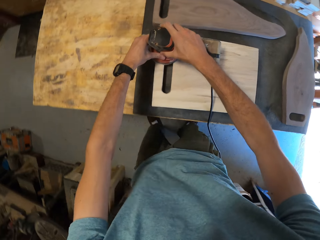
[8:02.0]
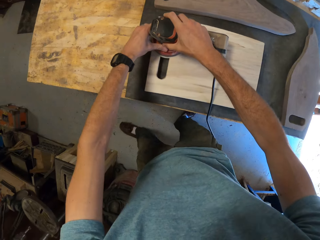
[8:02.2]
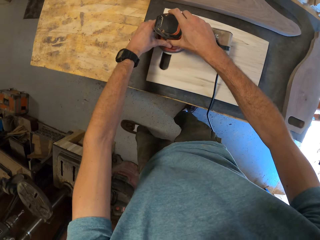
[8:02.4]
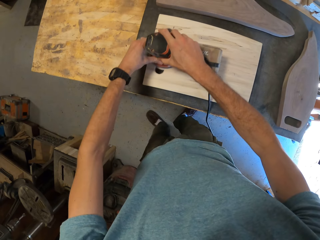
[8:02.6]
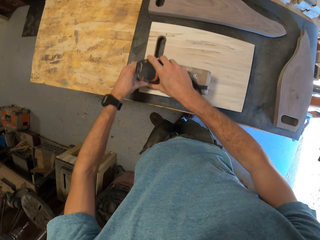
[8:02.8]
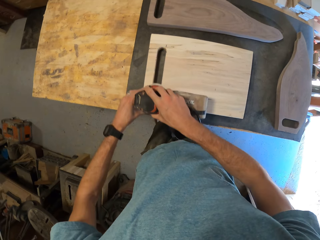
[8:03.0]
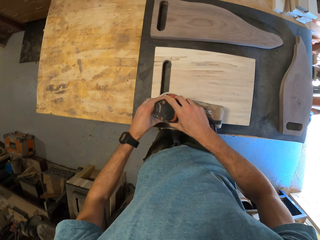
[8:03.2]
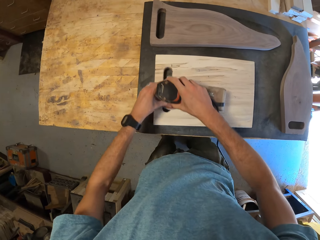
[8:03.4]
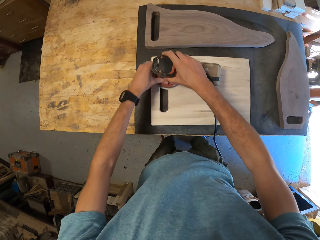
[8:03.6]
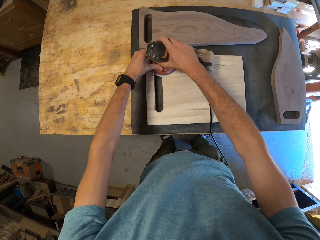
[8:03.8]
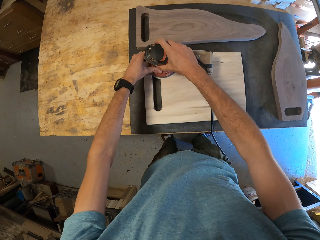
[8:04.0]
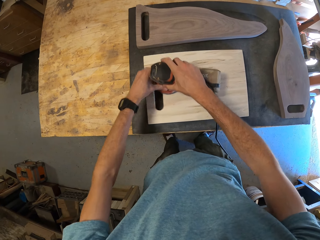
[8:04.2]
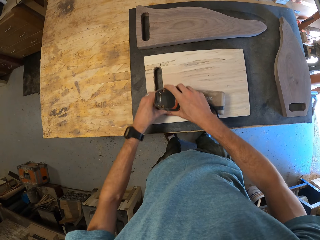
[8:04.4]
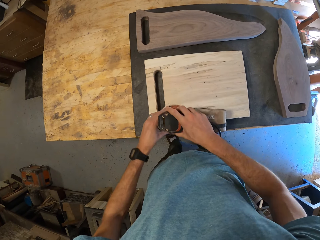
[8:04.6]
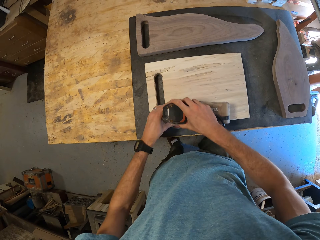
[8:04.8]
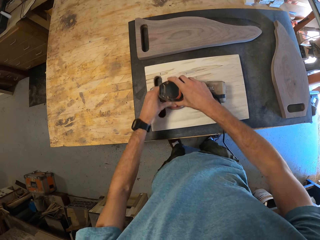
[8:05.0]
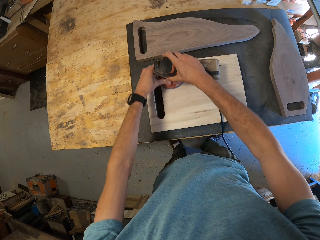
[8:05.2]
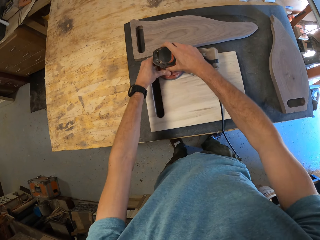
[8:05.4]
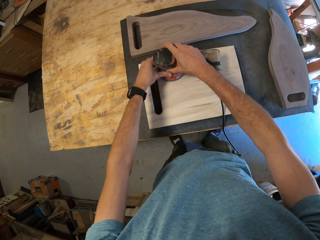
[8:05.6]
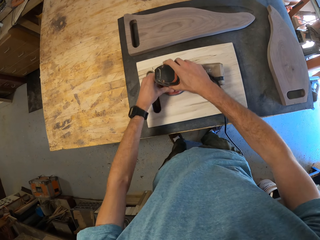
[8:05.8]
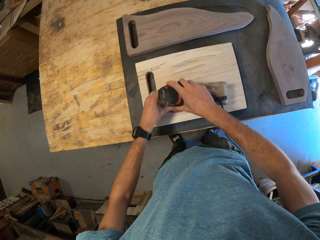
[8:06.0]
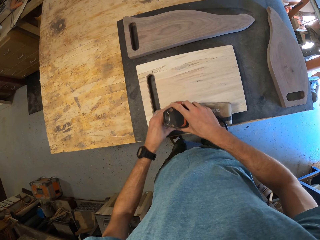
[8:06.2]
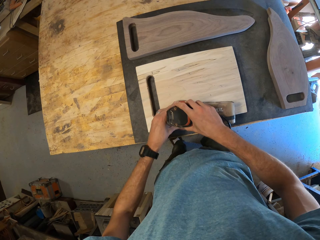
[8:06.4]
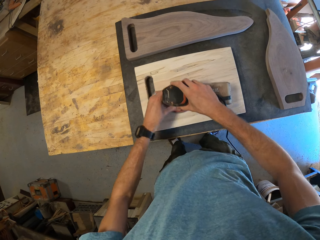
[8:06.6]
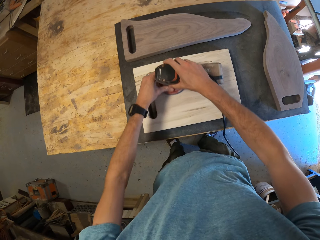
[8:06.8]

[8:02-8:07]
The camera wearer moves his leg.

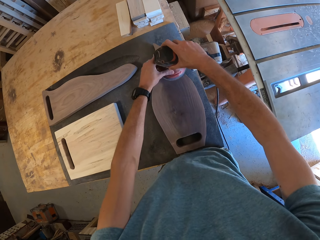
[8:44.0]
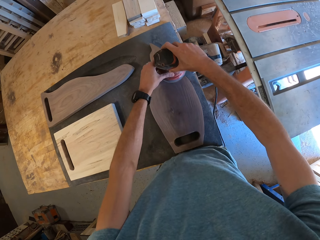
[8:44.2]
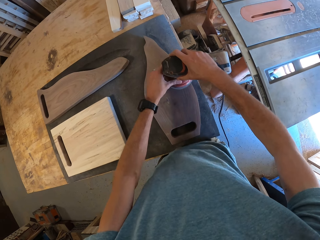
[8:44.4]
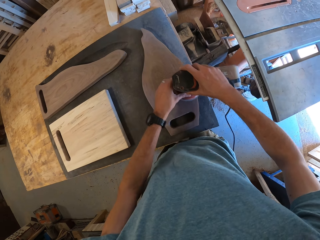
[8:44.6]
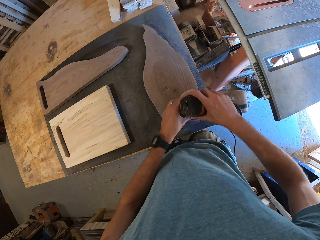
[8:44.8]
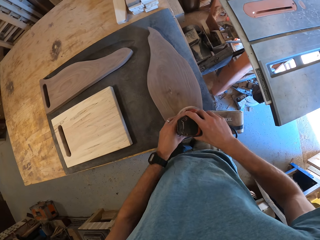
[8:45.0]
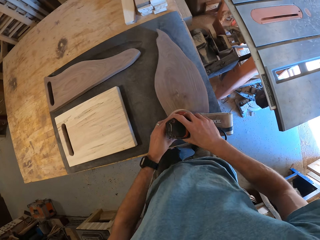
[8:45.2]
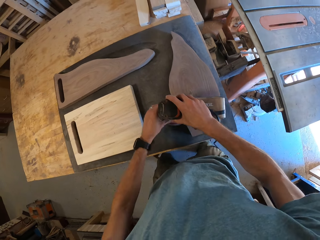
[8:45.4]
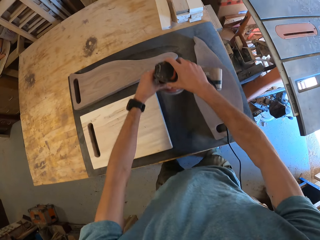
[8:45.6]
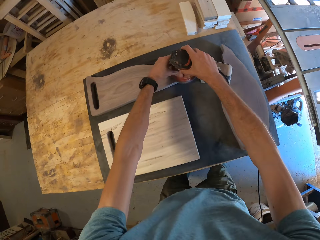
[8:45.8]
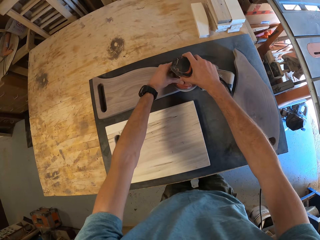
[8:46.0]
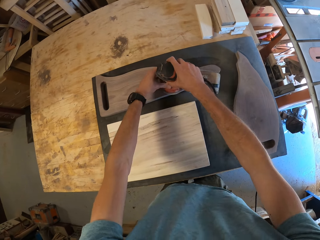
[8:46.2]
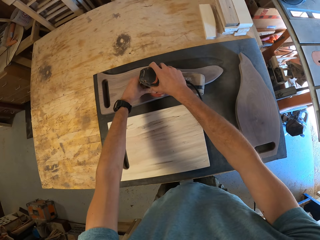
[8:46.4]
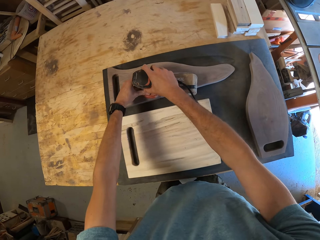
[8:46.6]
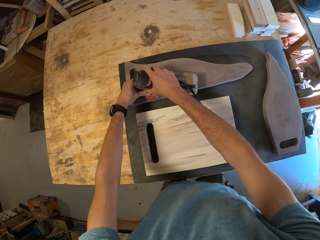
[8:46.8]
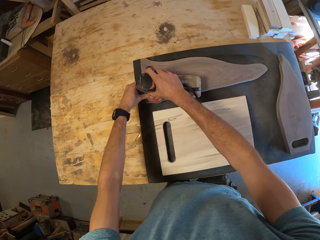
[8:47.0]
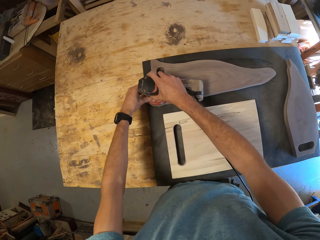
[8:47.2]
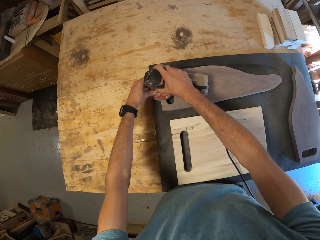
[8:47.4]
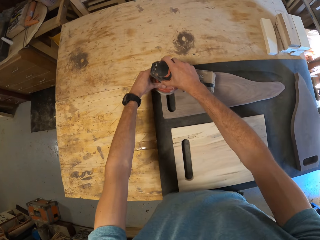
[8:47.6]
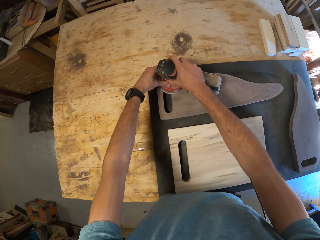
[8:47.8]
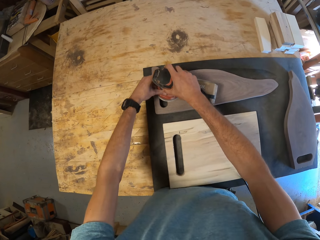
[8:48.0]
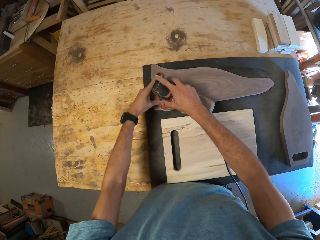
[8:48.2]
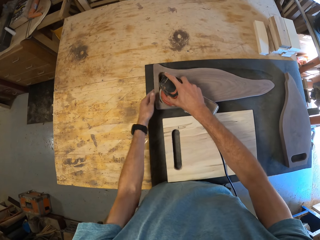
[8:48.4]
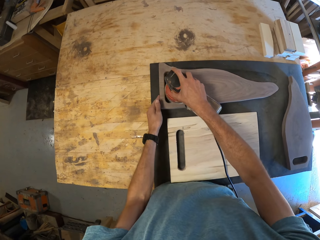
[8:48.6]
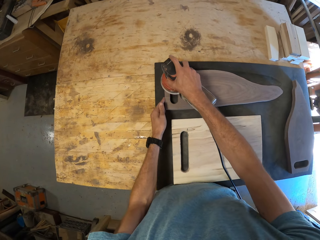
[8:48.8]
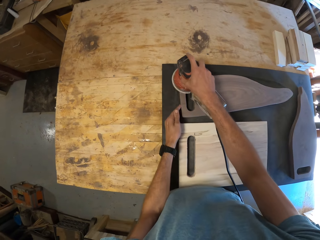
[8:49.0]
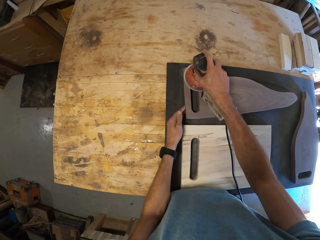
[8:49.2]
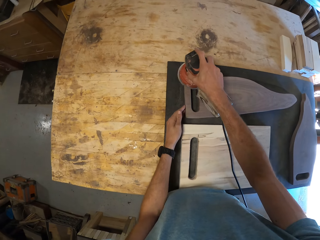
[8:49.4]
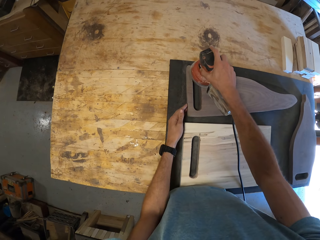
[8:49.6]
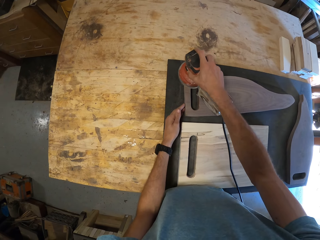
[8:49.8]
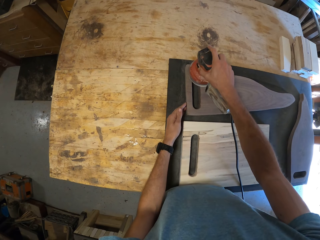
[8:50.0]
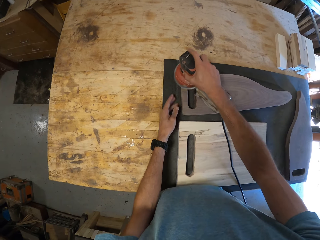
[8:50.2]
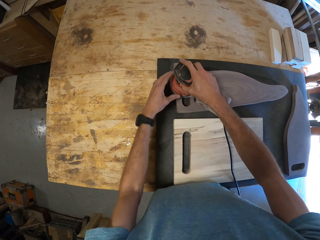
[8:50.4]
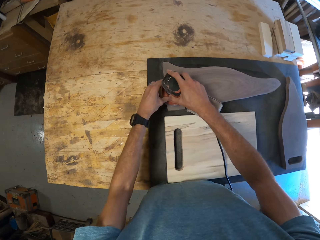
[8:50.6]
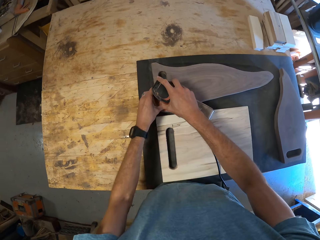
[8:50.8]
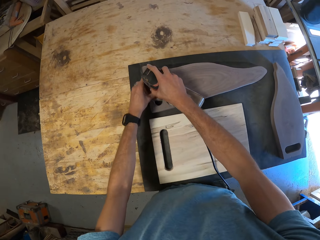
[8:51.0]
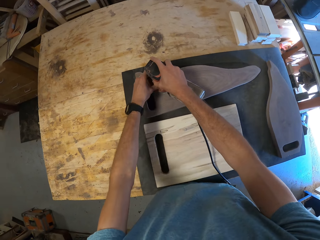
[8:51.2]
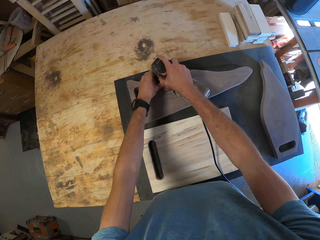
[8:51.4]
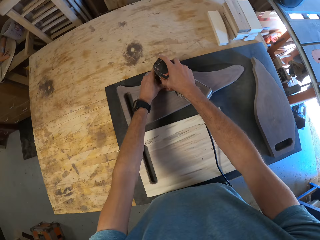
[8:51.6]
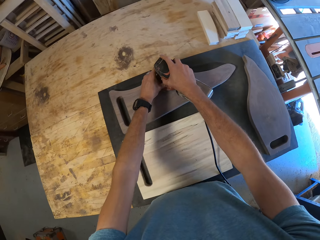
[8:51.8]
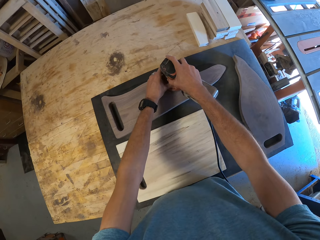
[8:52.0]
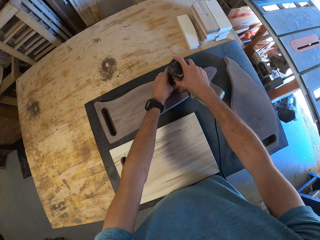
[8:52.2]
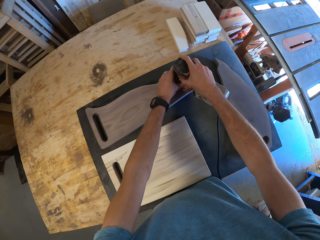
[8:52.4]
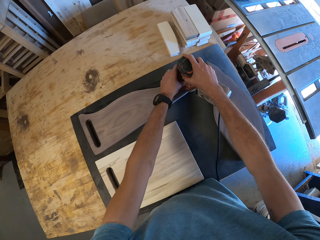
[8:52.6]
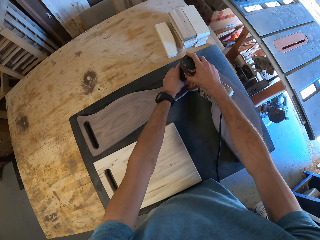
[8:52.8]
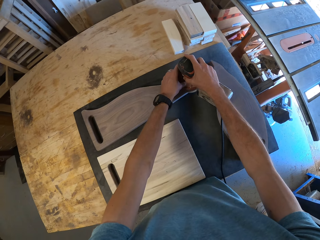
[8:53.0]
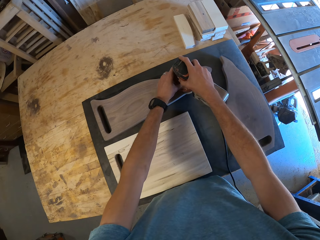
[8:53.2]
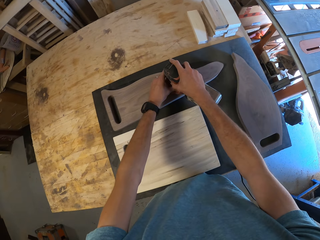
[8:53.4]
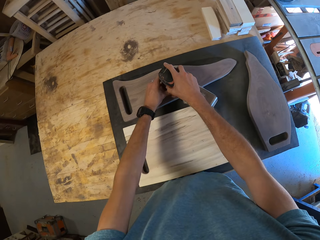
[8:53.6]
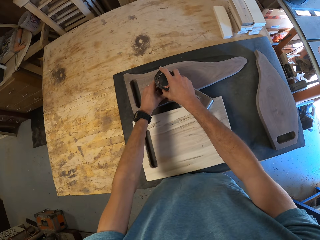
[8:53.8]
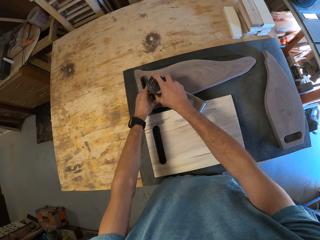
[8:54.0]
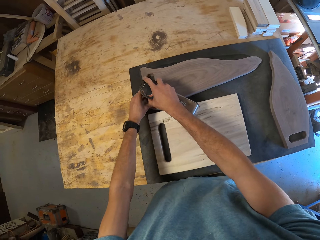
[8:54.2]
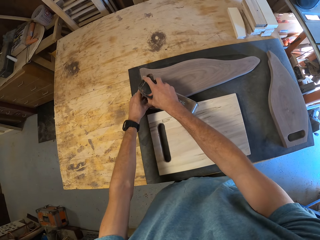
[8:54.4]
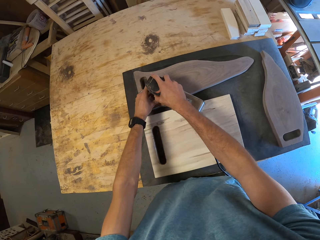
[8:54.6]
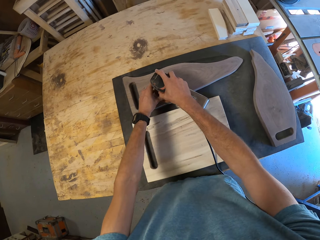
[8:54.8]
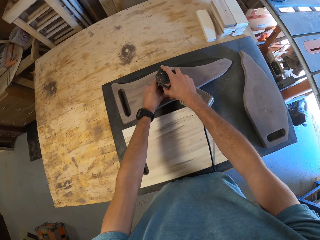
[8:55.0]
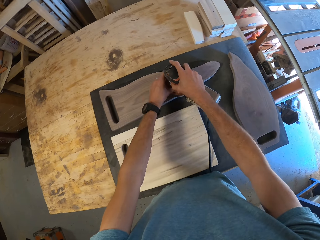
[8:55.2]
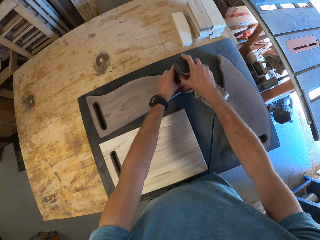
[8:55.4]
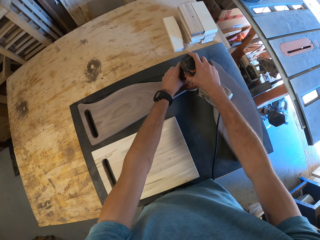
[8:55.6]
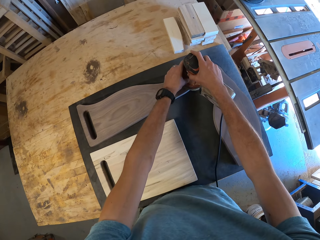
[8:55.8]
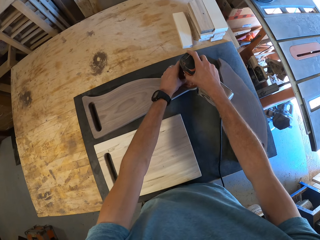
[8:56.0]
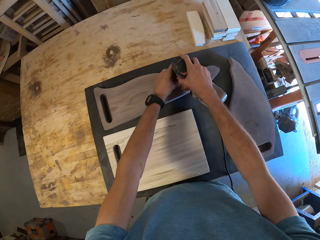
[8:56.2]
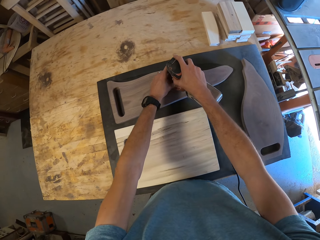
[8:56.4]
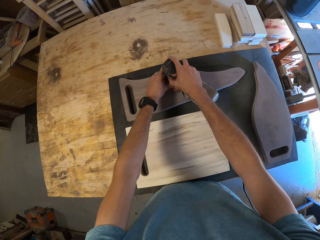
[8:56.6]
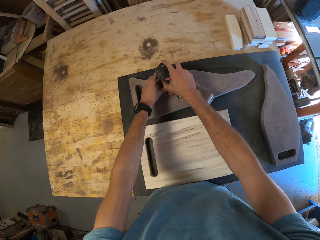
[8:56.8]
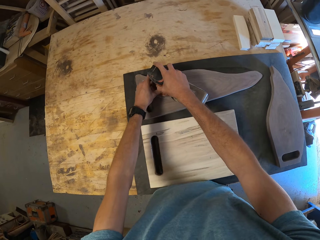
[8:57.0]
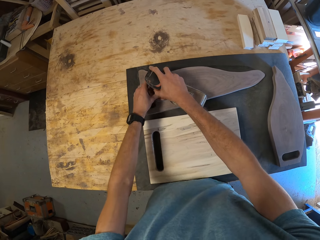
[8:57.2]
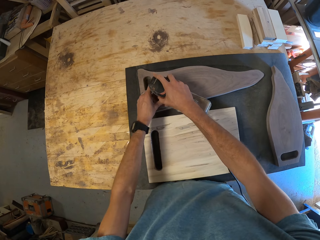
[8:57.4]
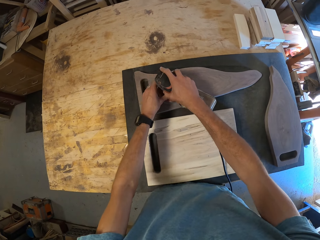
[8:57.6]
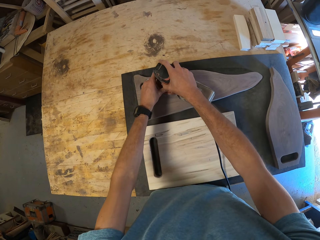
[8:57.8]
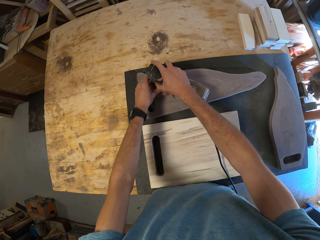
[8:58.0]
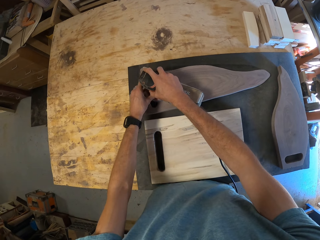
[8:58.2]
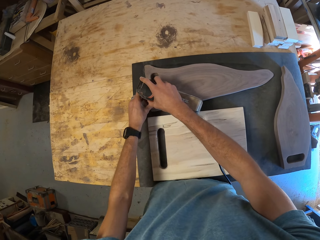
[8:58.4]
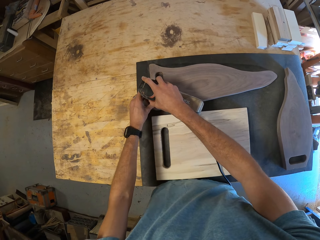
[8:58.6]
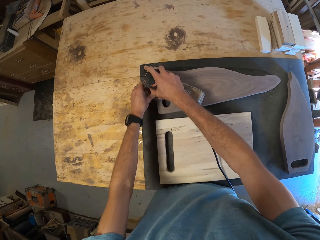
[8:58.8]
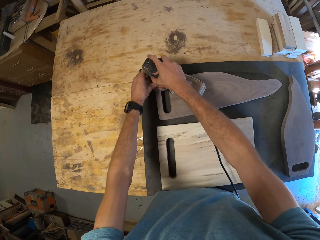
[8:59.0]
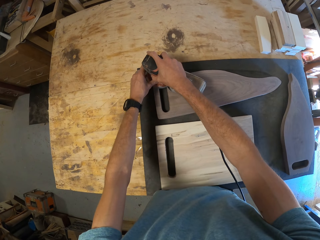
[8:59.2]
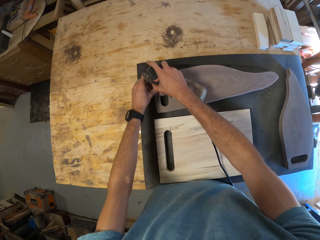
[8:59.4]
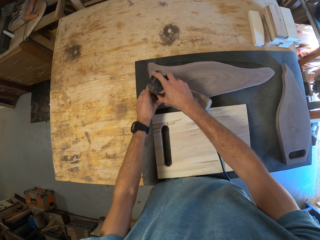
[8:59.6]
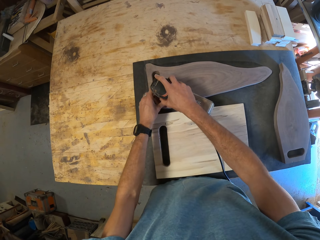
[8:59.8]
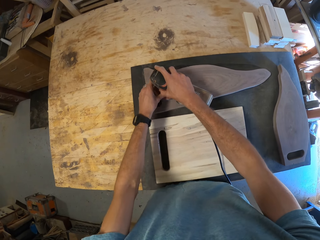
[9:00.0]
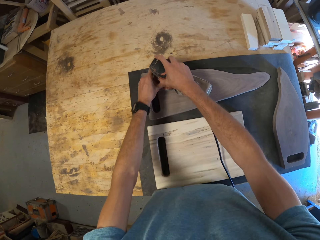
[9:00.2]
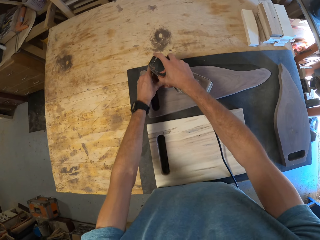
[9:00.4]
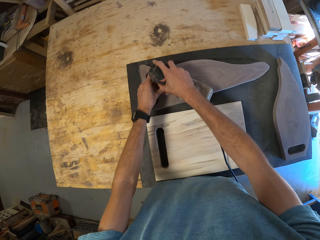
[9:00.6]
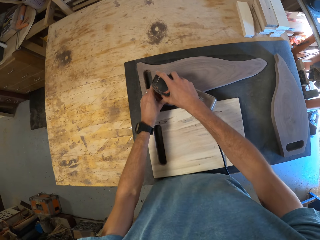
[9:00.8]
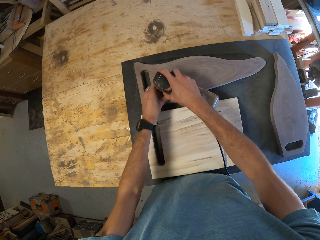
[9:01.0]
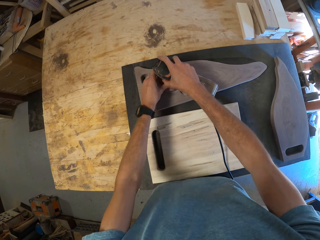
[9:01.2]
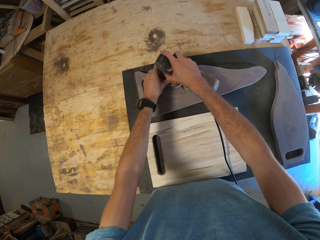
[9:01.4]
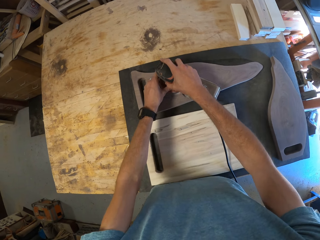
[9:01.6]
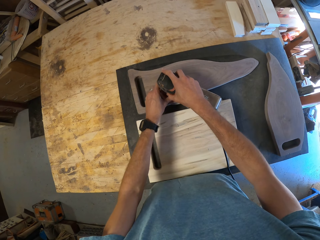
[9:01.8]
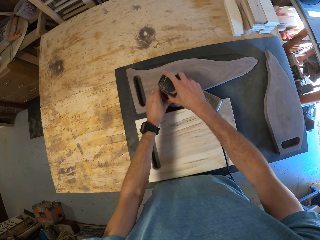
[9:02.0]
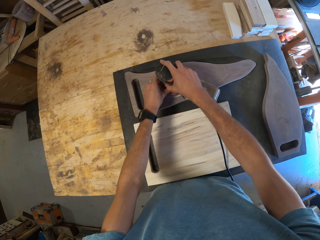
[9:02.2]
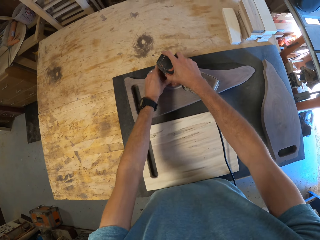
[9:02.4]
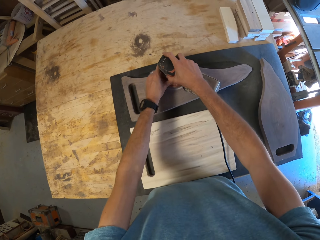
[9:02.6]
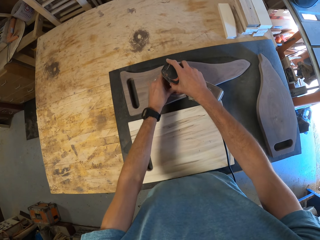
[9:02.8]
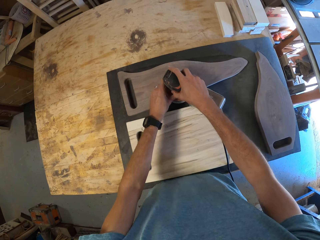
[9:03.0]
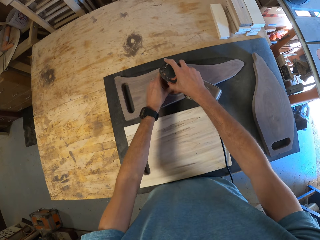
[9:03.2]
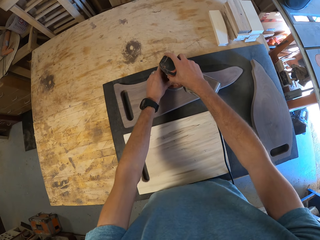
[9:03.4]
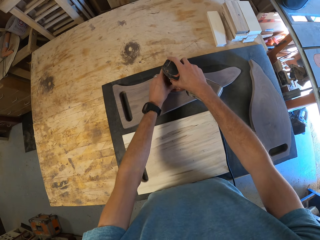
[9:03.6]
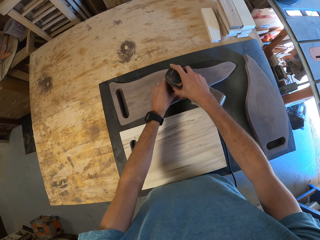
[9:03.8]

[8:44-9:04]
The camera wearer smoothens the second chocolate wood with the orbital sander. They move sideways, move the chopping board, and hold the sander with both hands.
